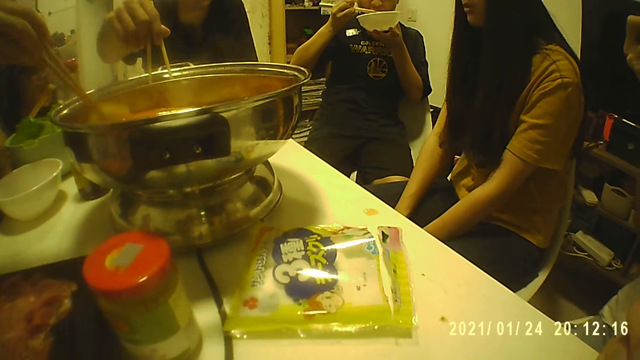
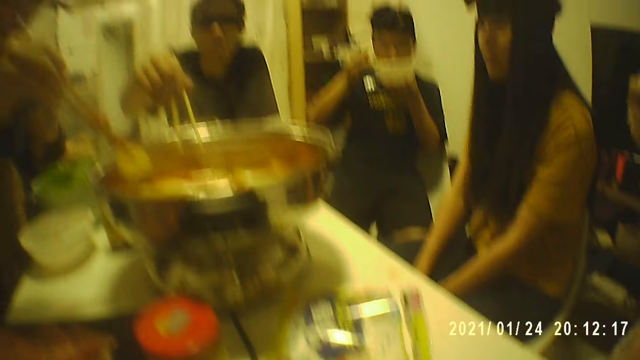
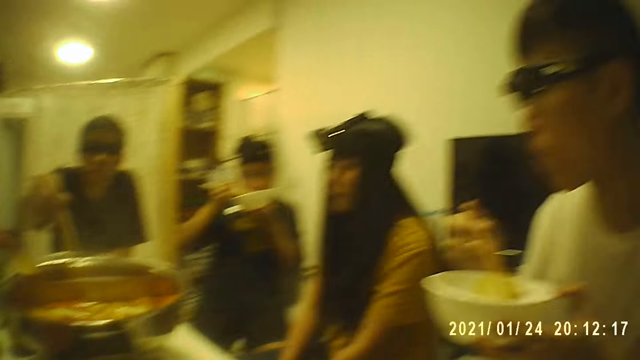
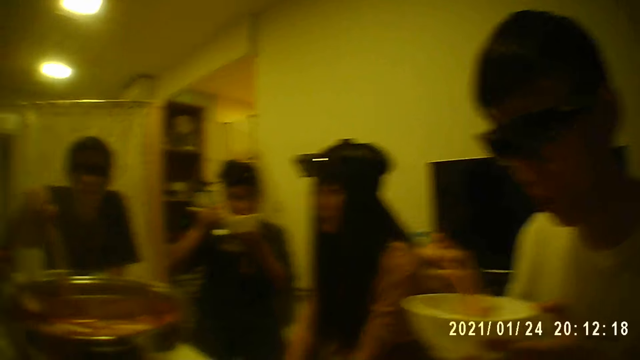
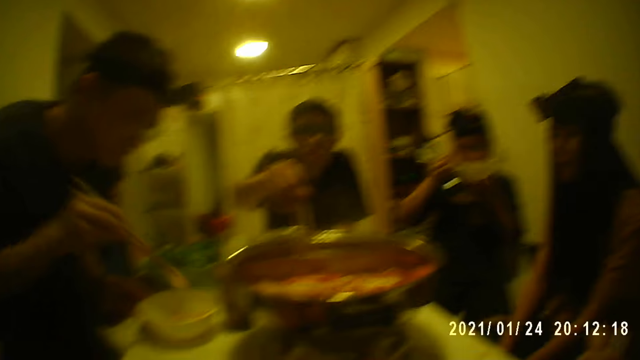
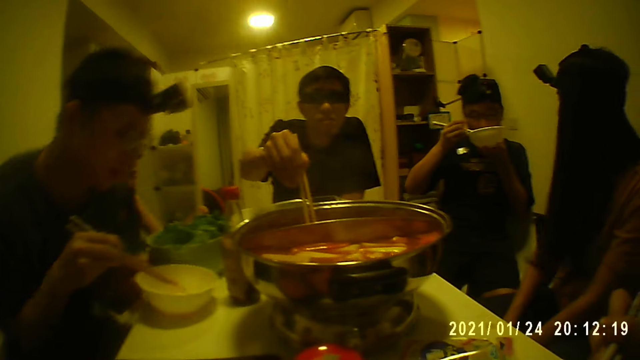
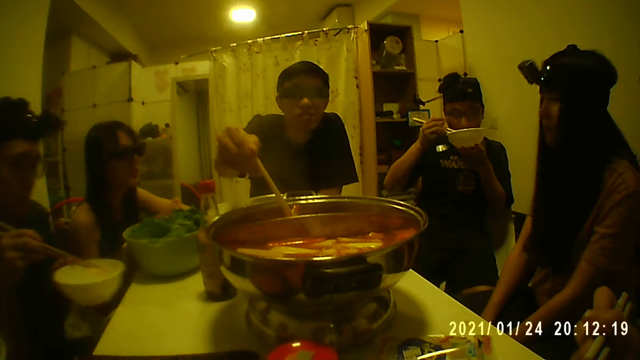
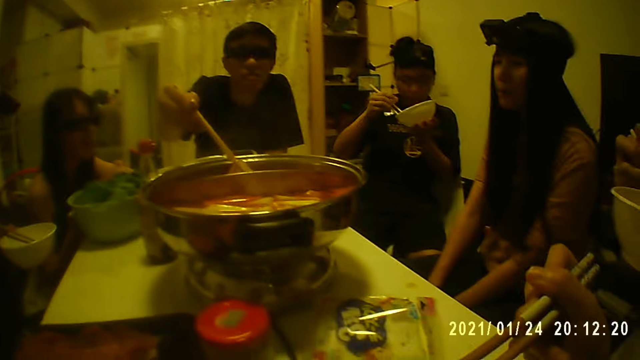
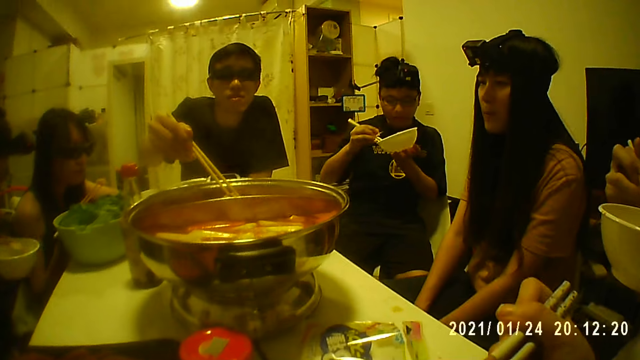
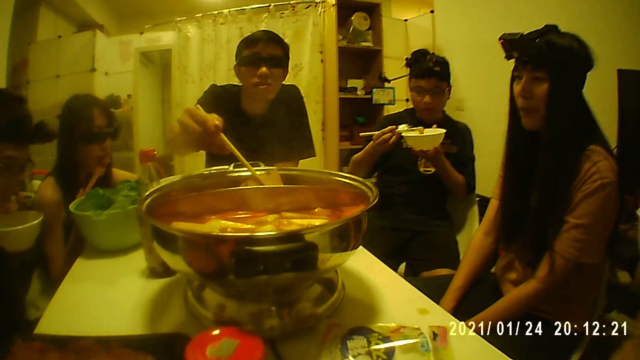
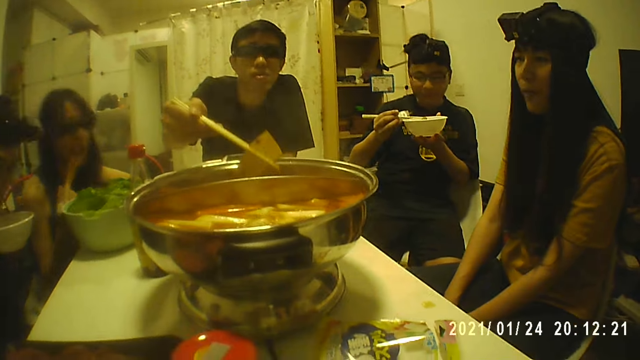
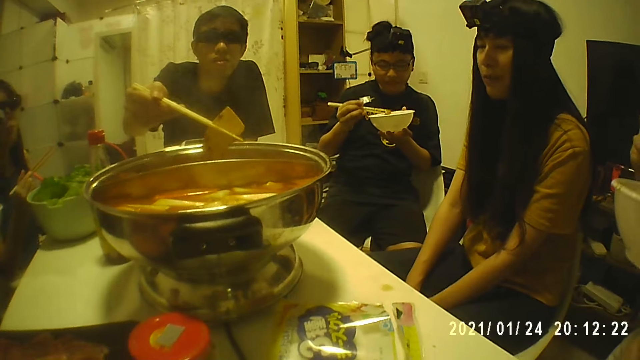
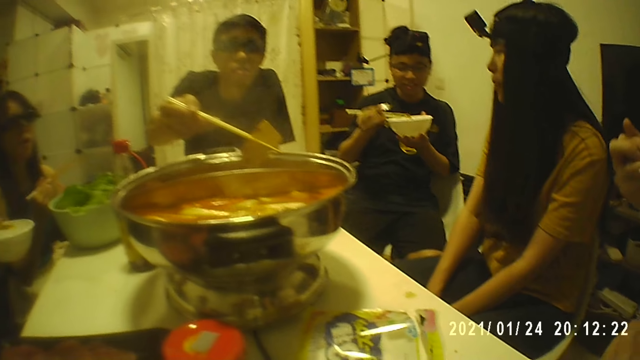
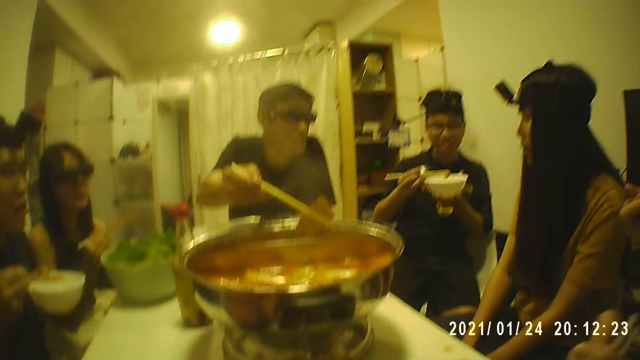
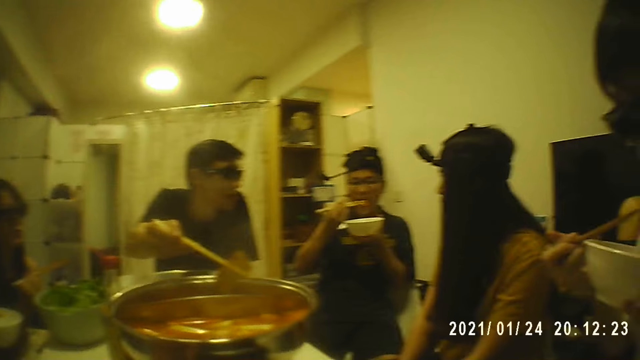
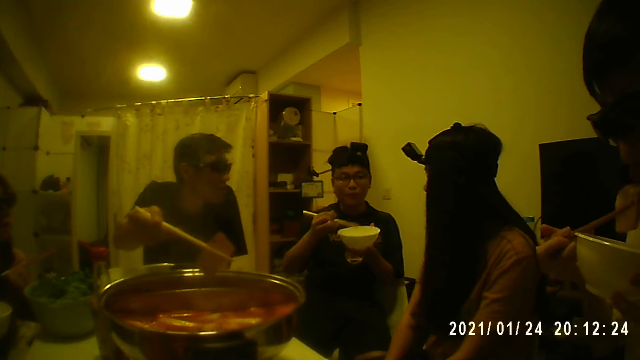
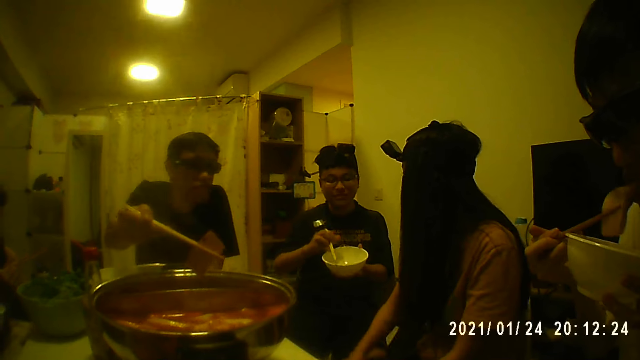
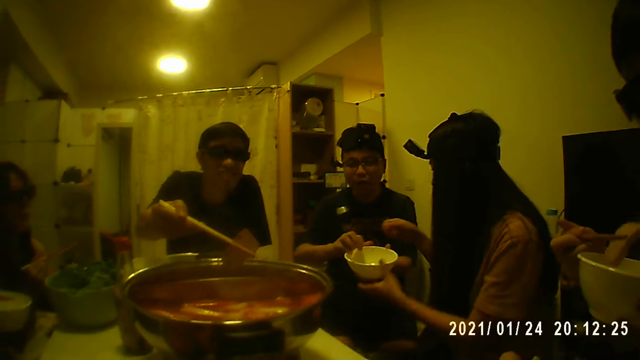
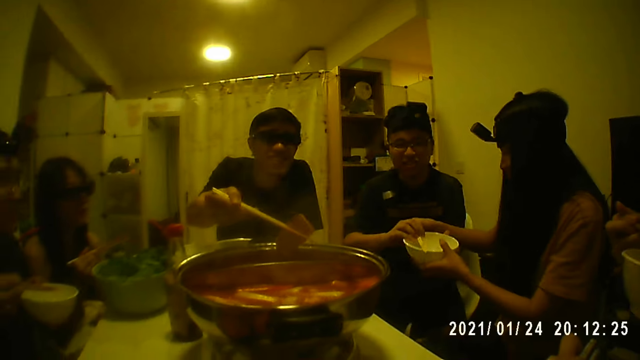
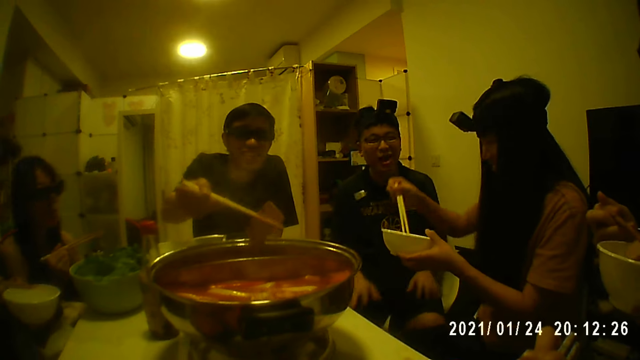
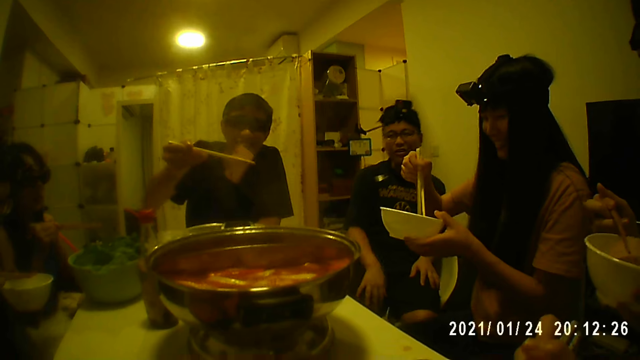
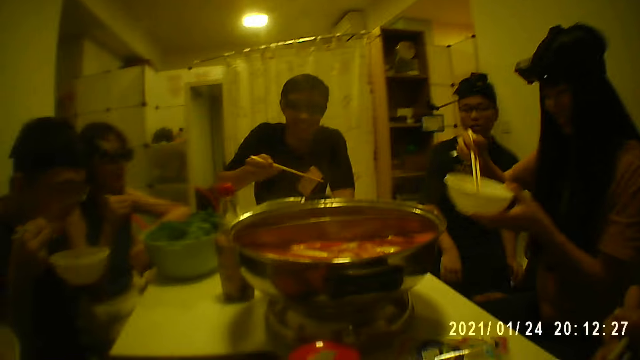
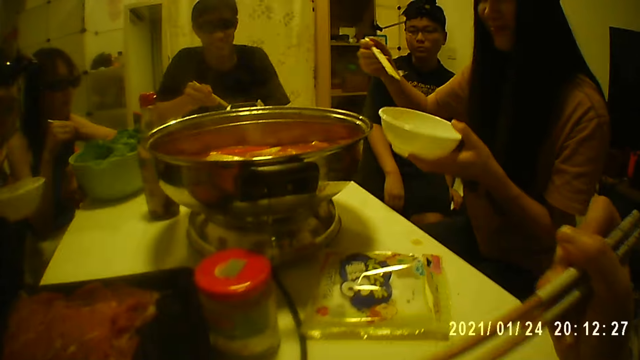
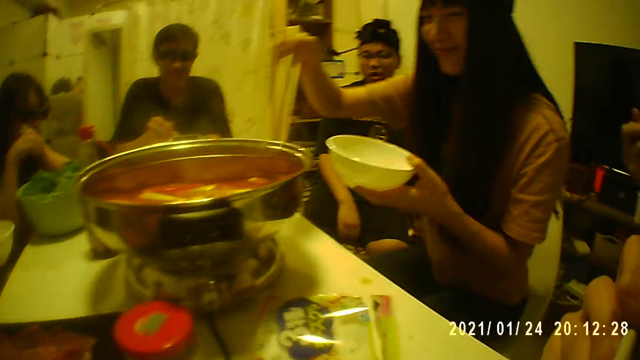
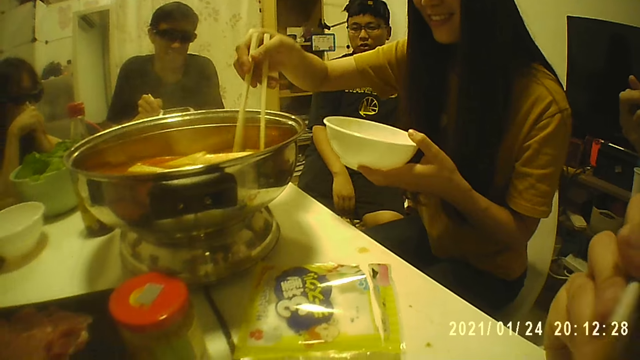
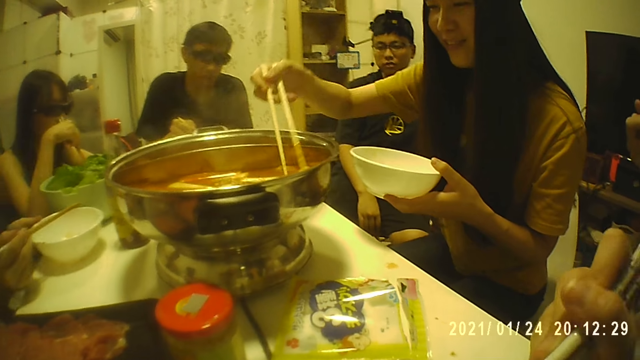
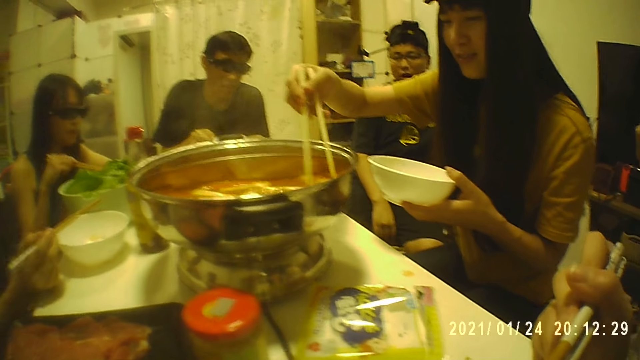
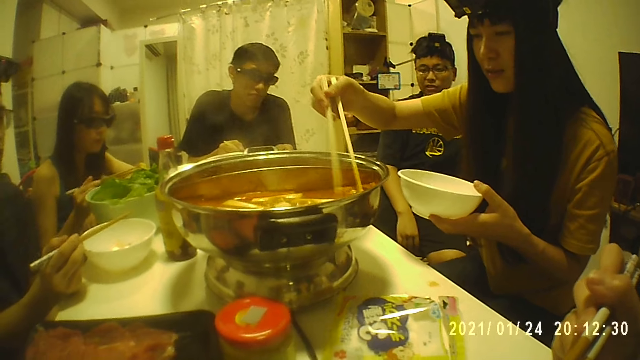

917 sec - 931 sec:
The camera wearer looks around. A man sits down. Another man takes food. Another man eats with chopsticks. The camera wearer looks around. Another man passes the plate and chopsticks in his hands to a woman. Another man gives a bowl to another man. That man holds the bowl and chopsticks. The woman takes food from the pot at the middle of the table with chopsticks. The man with the bowl takes food.

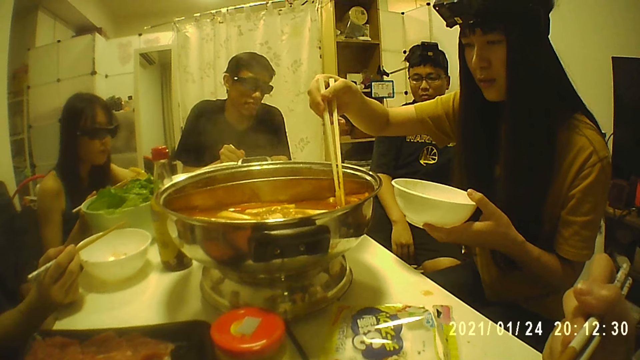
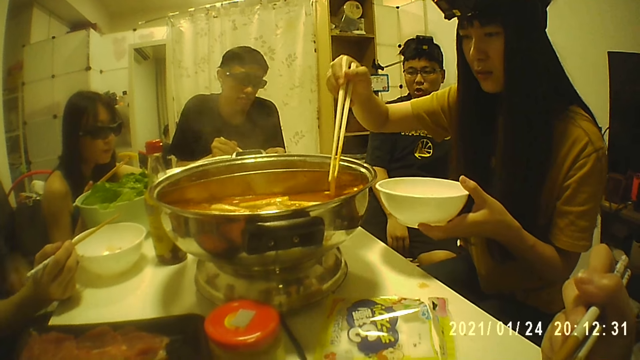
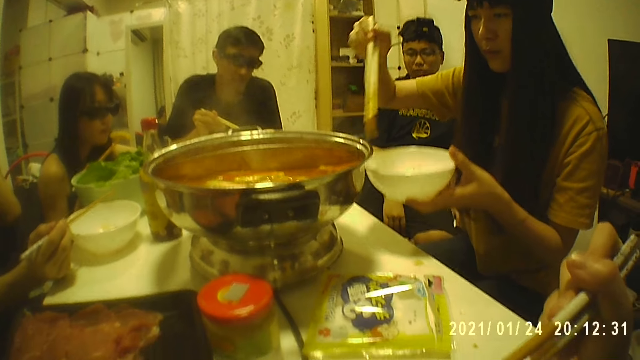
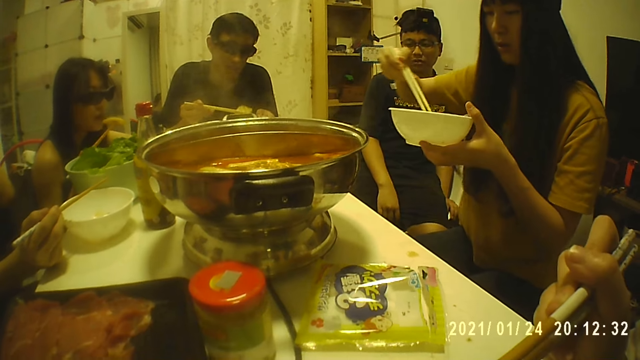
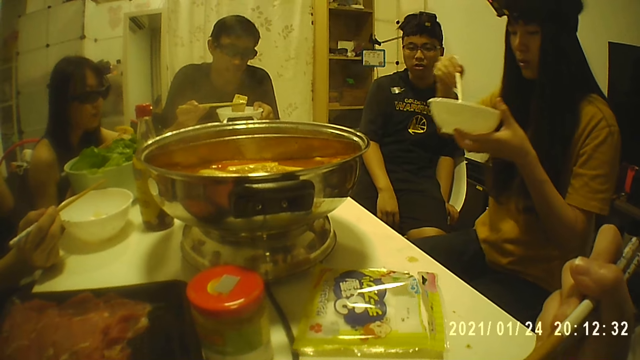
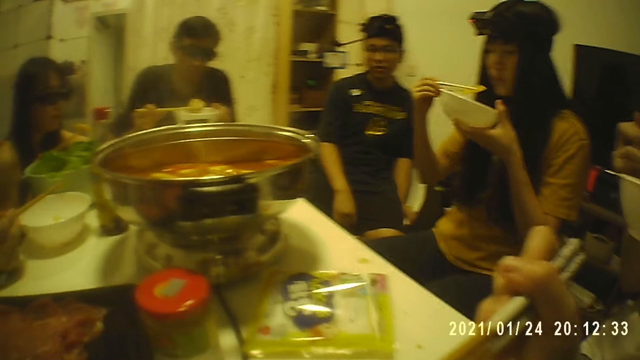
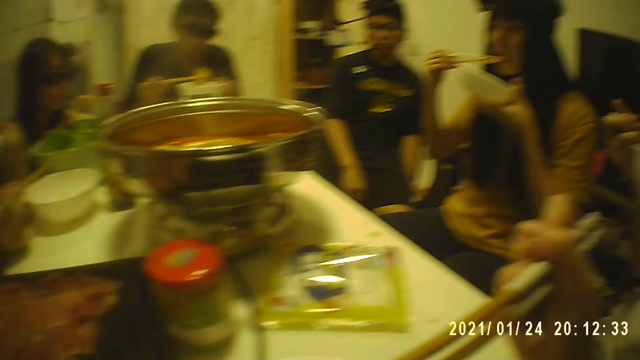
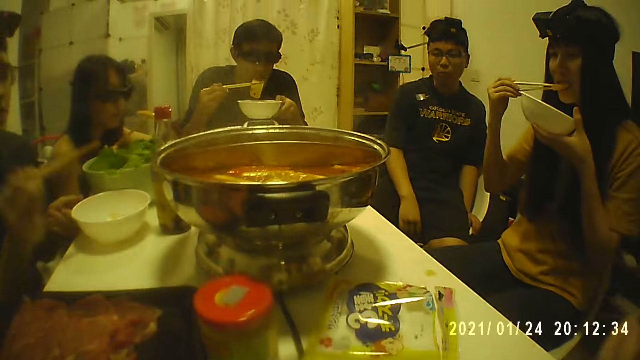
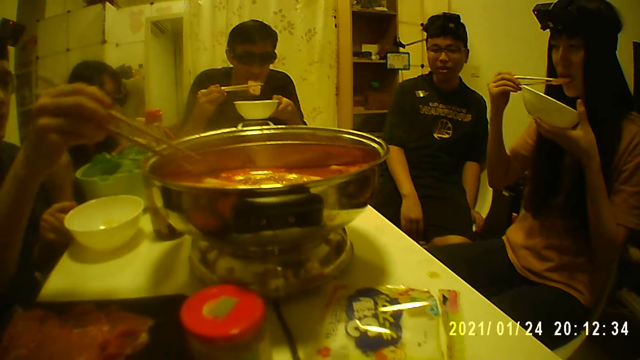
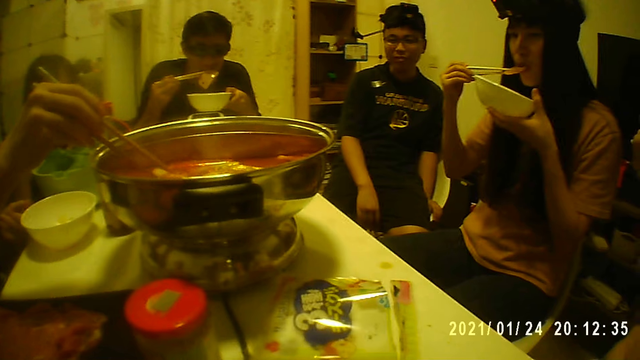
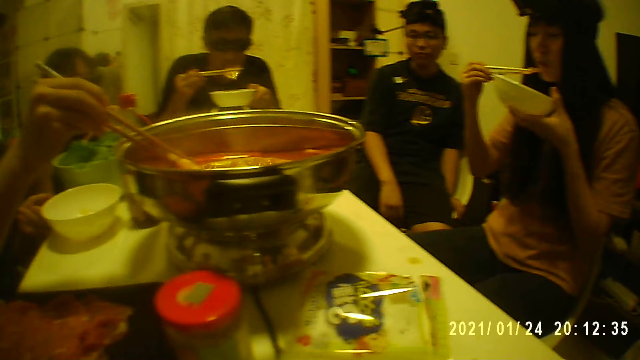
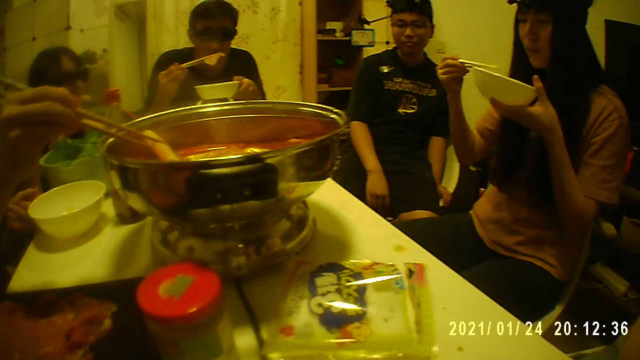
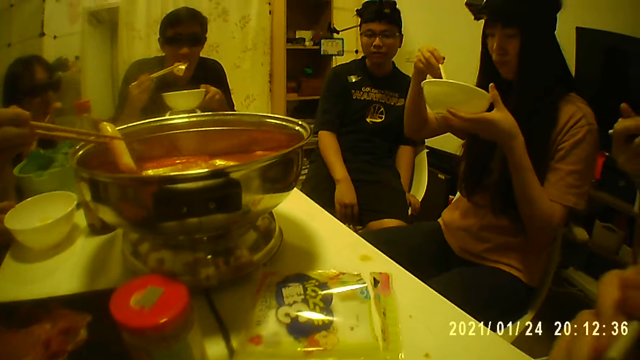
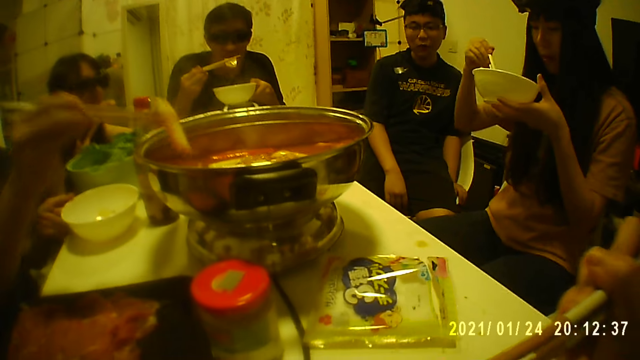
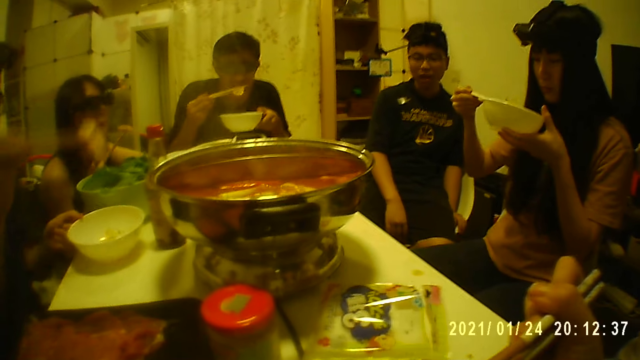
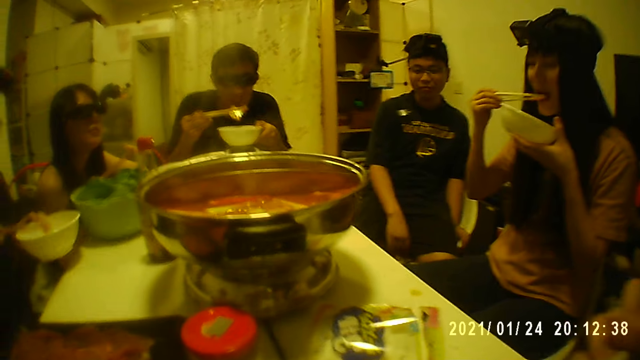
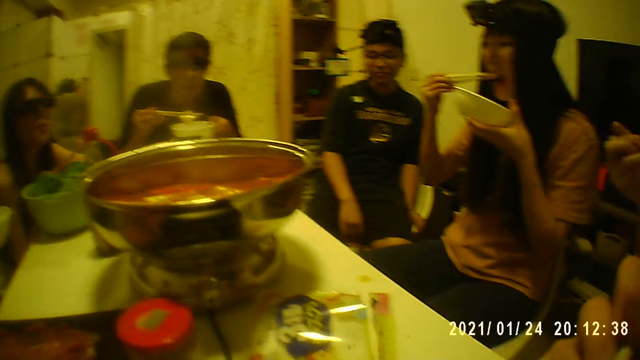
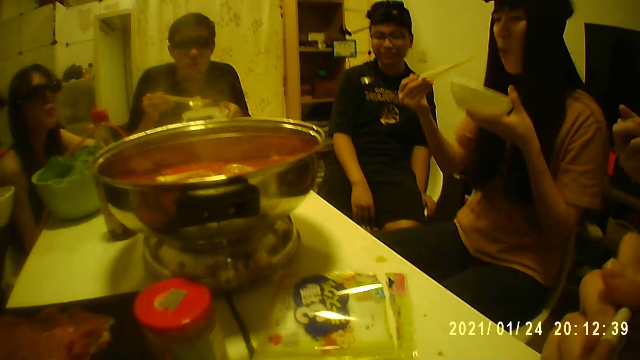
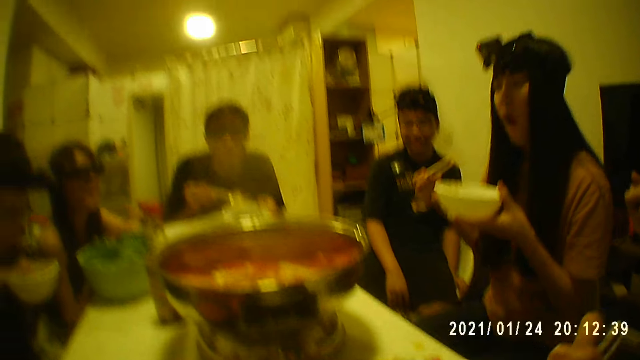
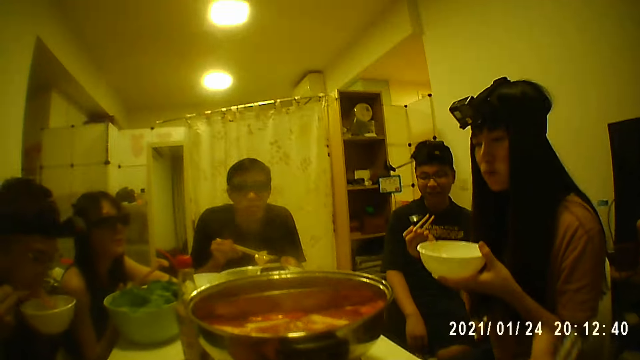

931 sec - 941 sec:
A man puts food in the bowl. A woman eats with chopsticks. Another man eats with chopsticks. The first man puts food in the mouth. Another man takes food from the pot at the middle of the table with chopsticks. The camera wearer looks around. That man eats with chopsticks.
